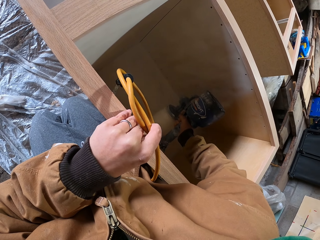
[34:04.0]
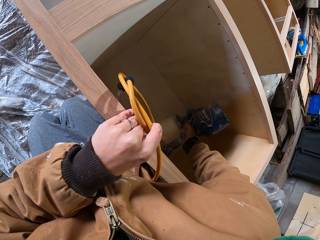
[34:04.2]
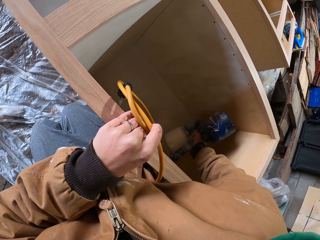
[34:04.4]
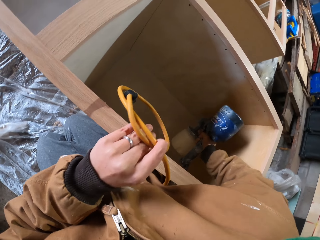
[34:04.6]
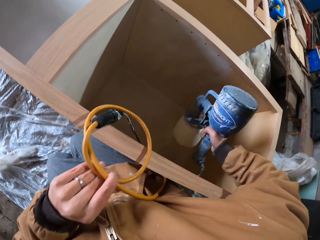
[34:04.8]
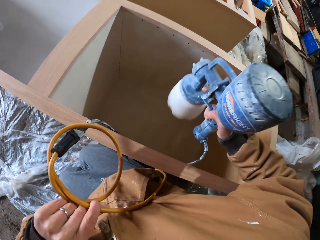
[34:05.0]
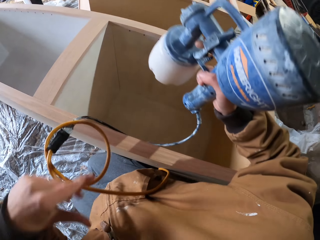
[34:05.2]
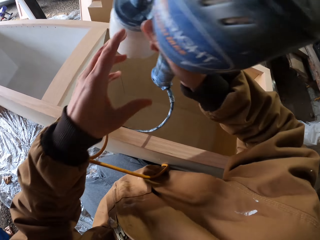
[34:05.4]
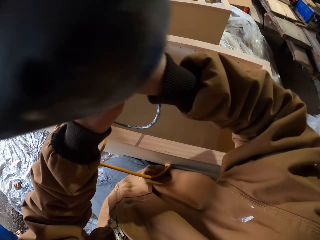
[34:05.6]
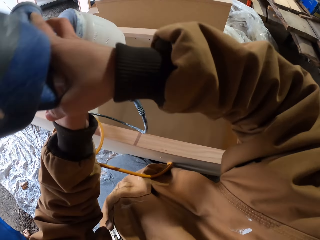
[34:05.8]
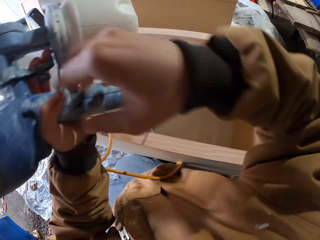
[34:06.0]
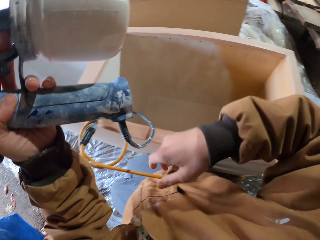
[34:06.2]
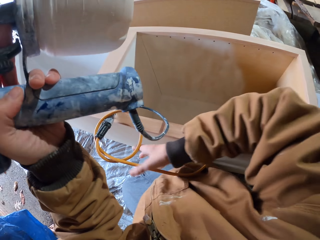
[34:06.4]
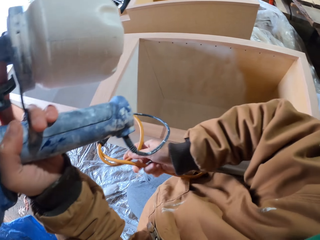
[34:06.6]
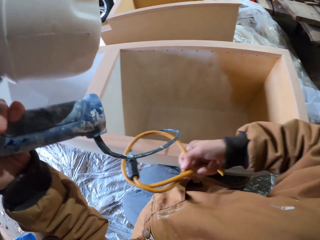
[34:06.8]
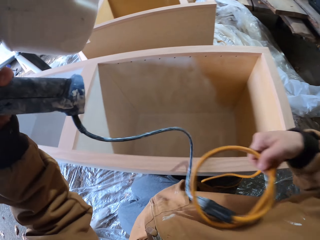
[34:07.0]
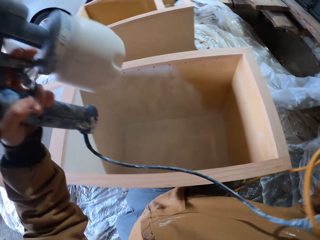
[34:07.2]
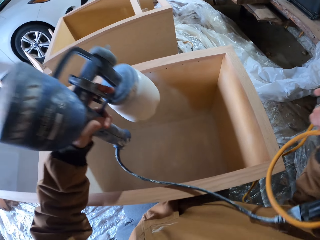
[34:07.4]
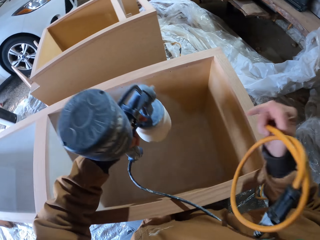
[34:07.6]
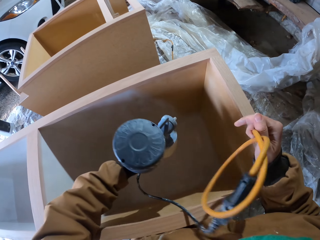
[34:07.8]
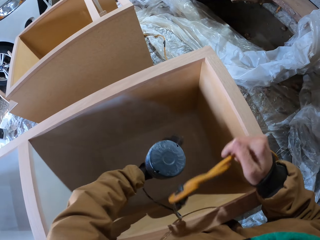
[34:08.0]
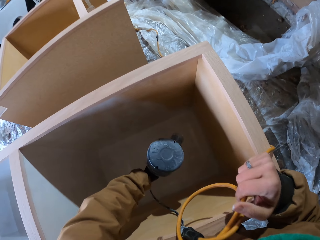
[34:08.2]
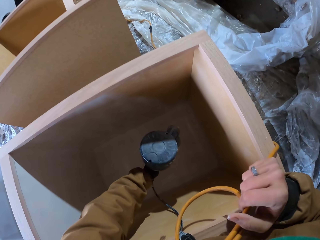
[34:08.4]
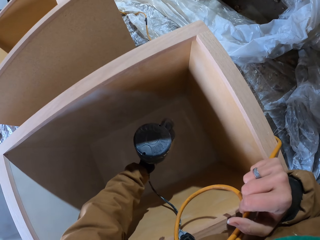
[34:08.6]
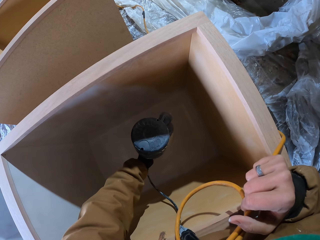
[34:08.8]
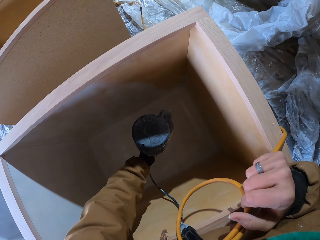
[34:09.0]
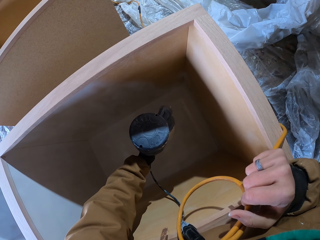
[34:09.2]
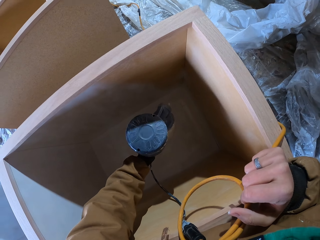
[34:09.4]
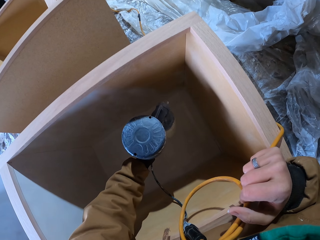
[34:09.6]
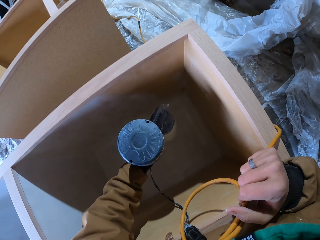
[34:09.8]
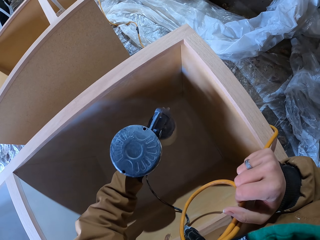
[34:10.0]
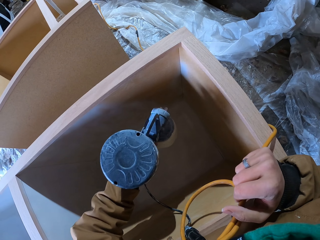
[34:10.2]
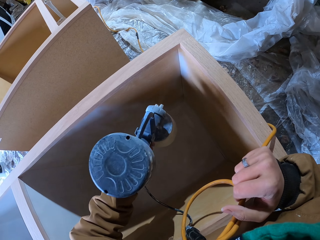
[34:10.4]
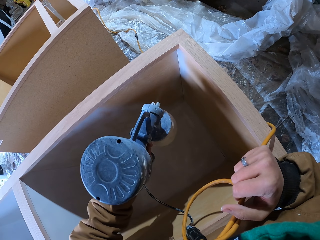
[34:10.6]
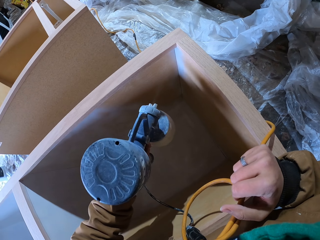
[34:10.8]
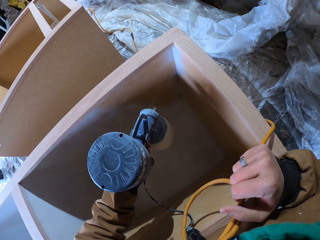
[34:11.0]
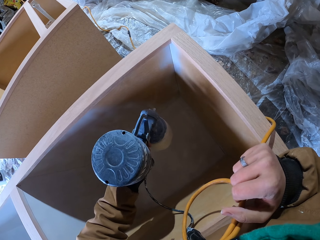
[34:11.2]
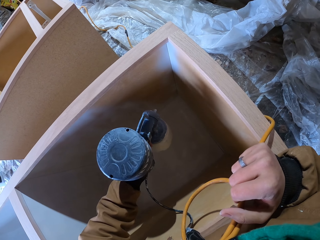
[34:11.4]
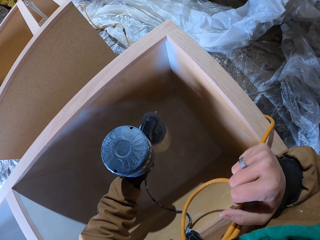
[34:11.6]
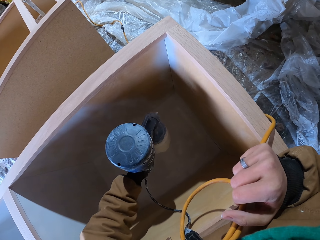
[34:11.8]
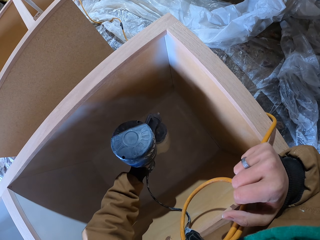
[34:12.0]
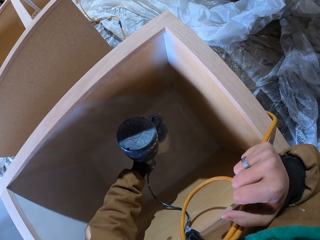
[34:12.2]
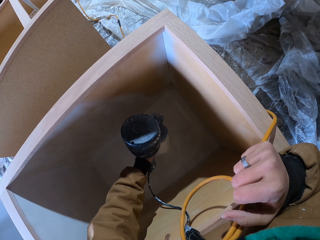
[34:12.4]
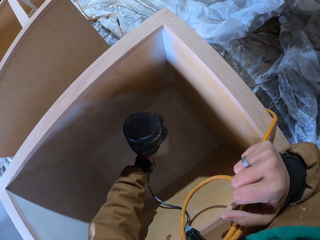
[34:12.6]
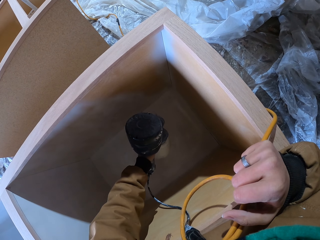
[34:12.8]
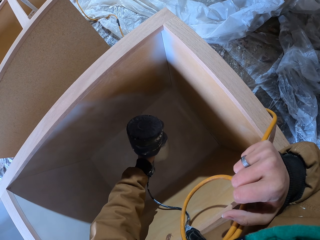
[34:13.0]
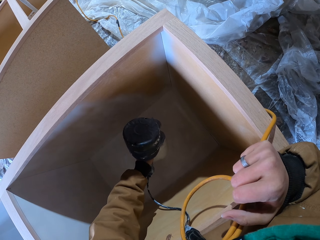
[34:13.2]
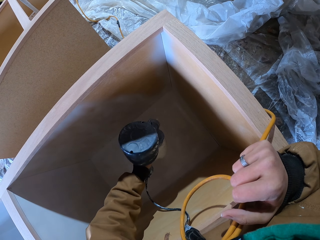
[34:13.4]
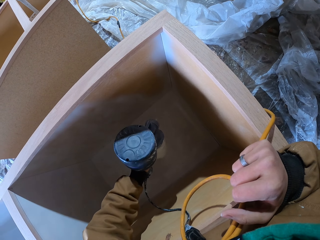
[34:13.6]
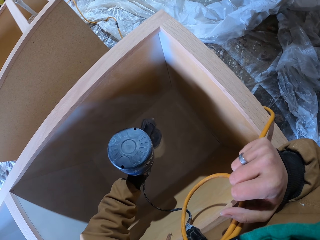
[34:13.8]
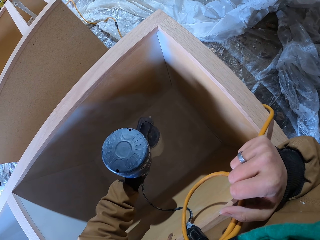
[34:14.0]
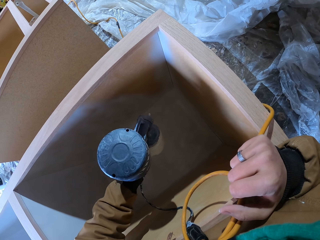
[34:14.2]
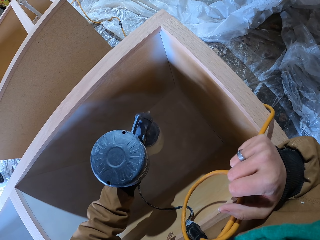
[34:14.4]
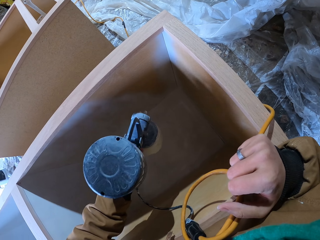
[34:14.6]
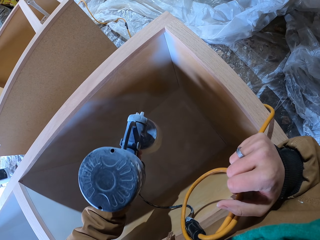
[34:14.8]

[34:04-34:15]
The camera wearer transfers the machine to his left hand. He holds the paint sprayer with his left hand. He holds the cable. He pulls the paint machine cable. He sprays paint in the wood box.

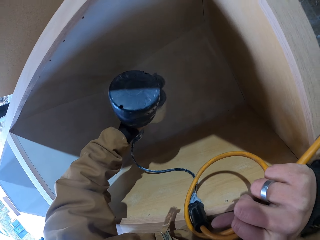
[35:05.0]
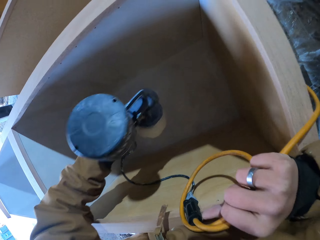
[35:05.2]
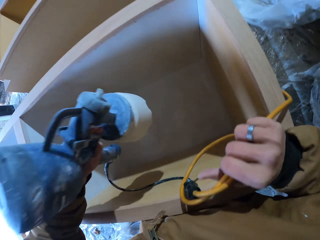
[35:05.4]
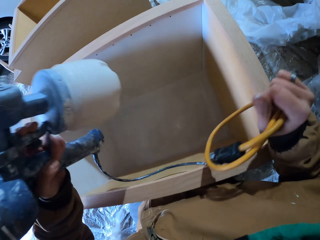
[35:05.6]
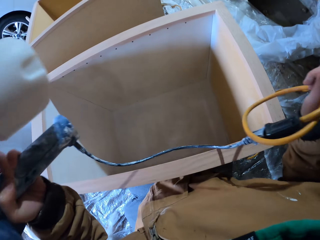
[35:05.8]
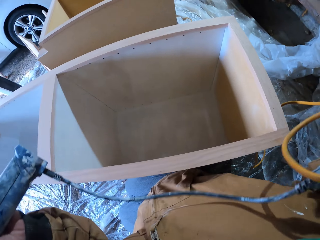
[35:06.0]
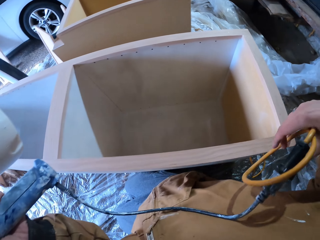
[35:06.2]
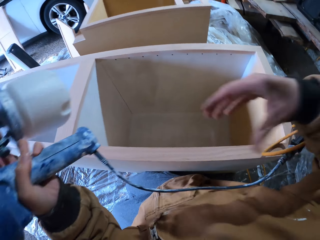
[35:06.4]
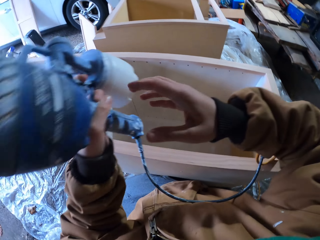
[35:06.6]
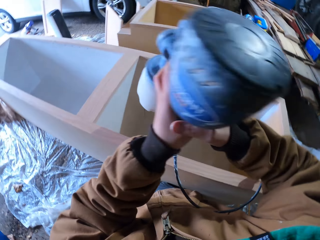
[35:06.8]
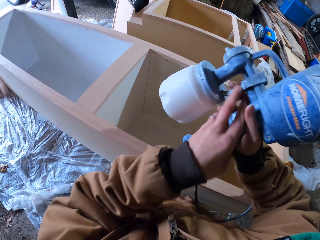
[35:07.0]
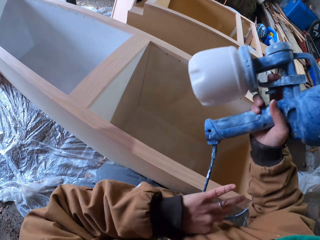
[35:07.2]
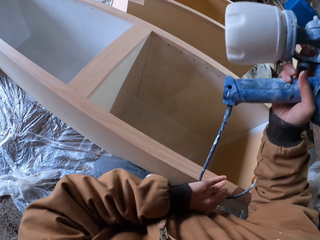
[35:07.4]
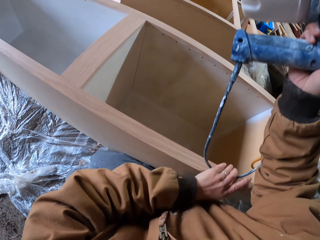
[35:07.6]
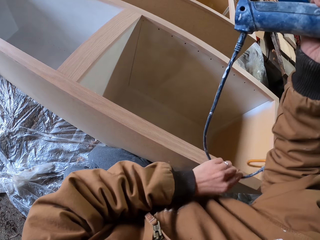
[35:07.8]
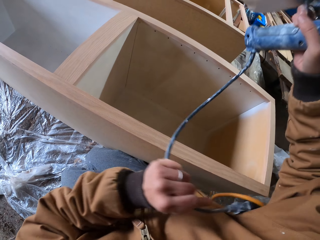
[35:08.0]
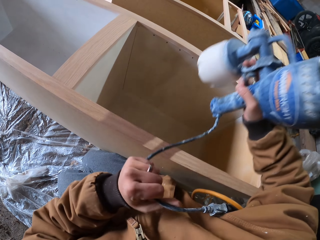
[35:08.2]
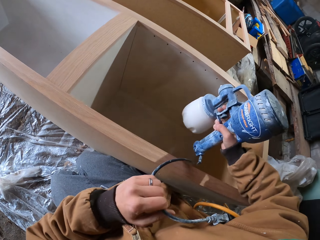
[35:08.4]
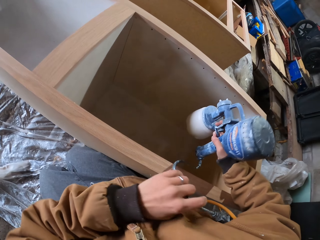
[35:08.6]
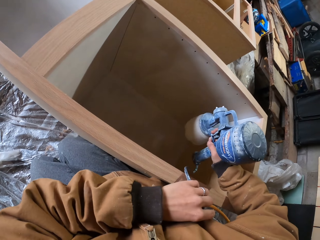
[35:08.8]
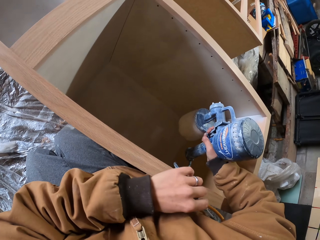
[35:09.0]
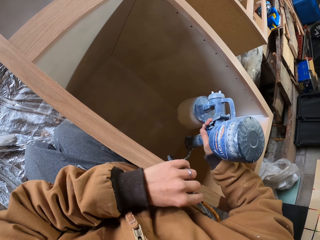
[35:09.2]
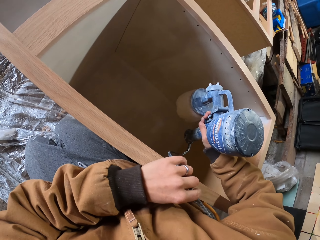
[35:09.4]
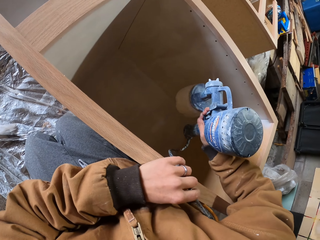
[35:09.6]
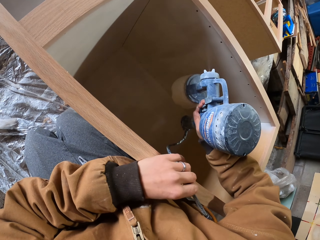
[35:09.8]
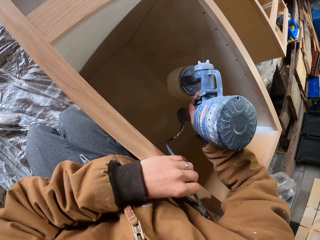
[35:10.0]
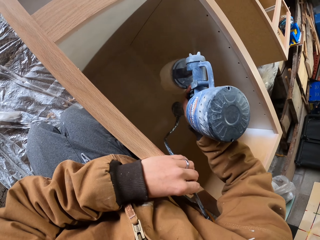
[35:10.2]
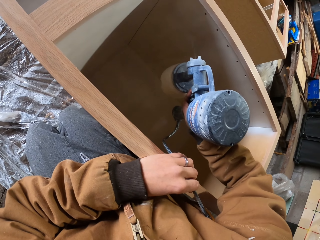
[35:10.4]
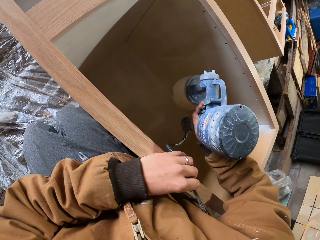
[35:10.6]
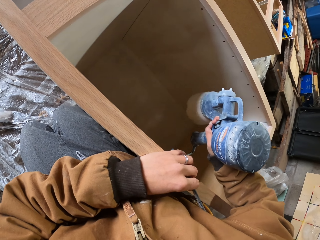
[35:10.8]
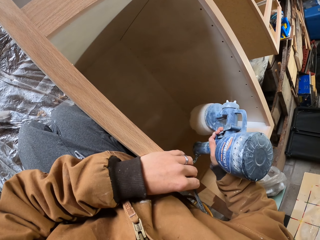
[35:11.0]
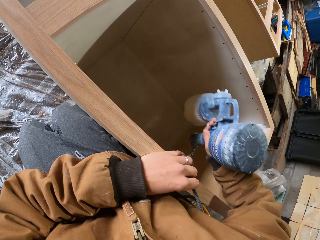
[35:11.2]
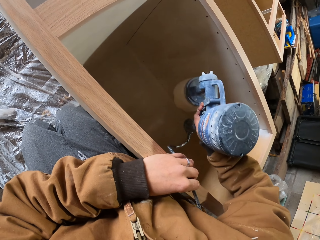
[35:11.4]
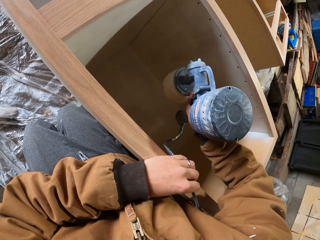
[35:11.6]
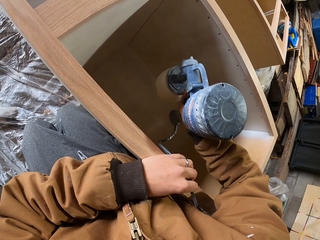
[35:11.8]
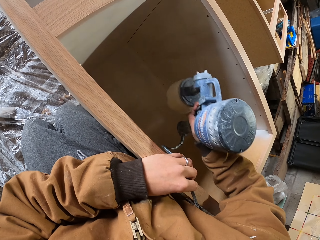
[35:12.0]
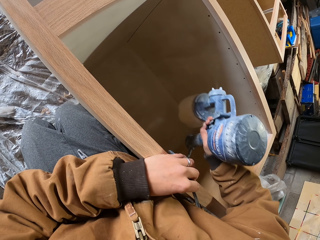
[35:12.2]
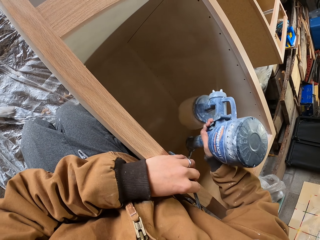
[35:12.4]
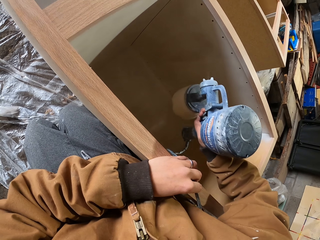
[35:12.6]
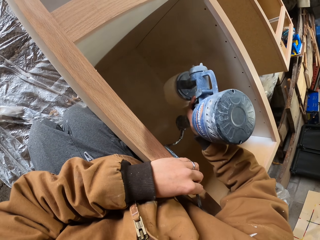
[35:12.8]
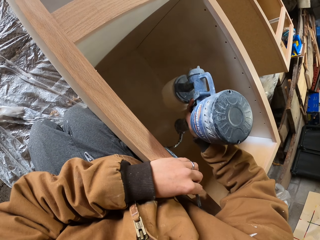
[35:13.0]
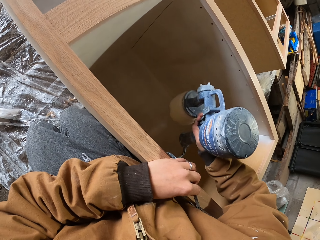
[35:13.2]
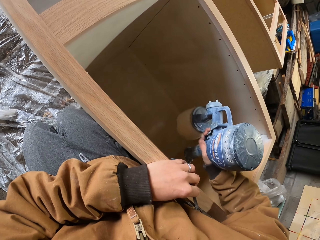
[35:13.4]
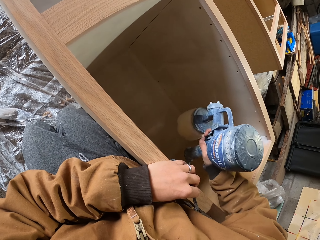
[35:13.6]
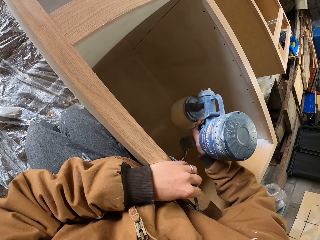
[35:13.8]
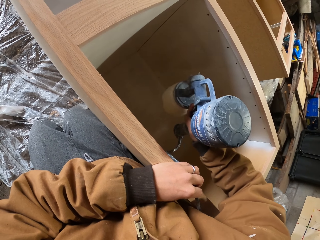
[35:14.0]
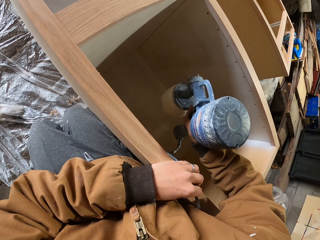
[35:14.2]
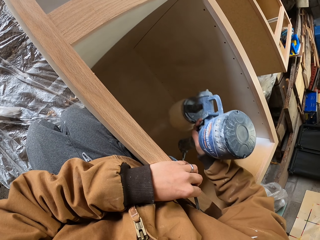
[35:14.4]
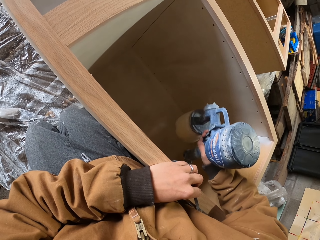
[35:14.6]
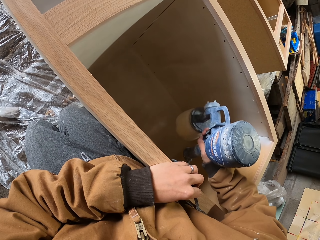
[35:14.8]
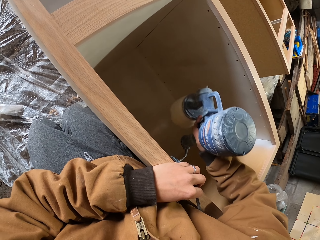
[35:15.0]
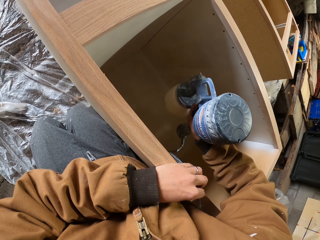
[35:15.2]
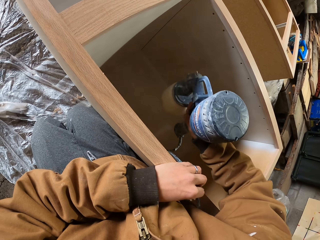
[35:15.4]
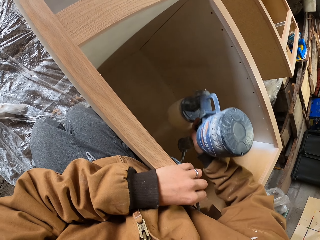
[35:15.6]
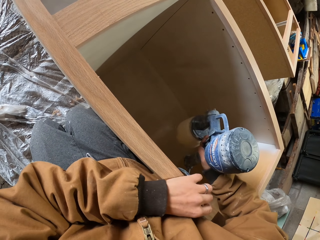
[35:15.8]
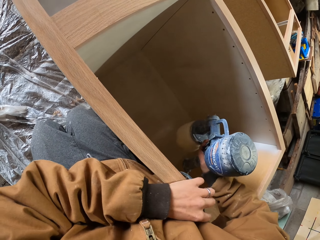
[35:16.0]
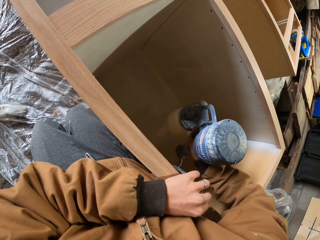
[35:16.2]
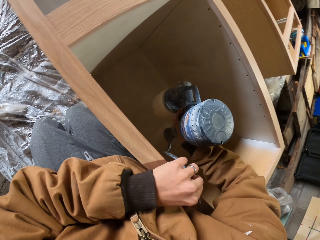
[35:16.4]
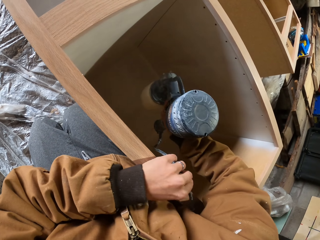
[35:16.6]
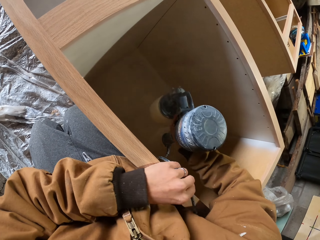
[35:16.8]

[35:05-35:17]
The camera wearer transfers the machine to his right hand. He holds the paint sprayer with his right hand. He holds the cable. He sprays paint in the wood box.
